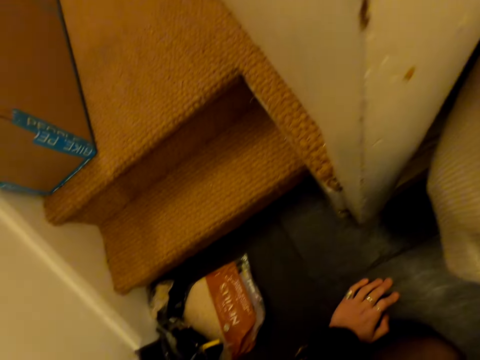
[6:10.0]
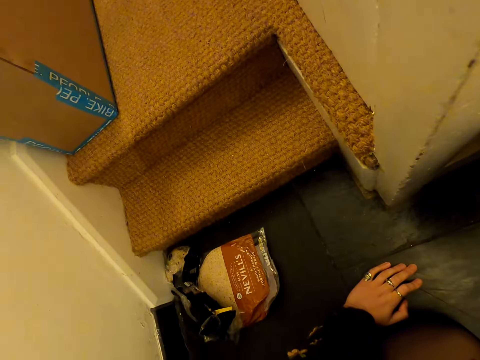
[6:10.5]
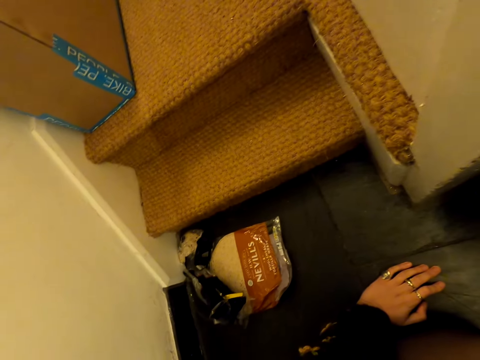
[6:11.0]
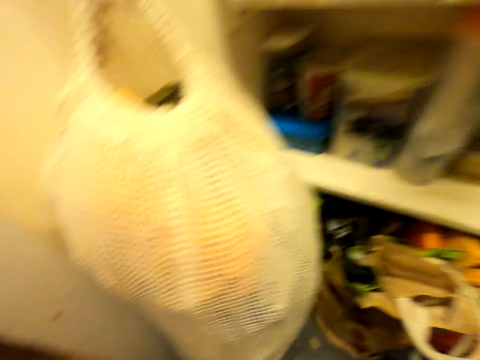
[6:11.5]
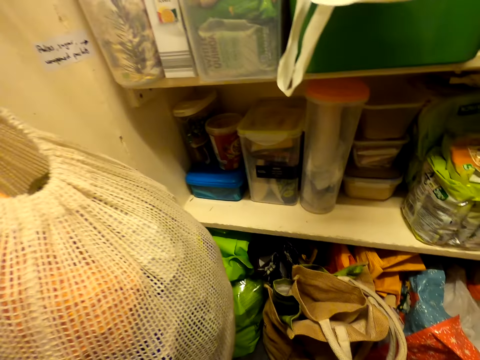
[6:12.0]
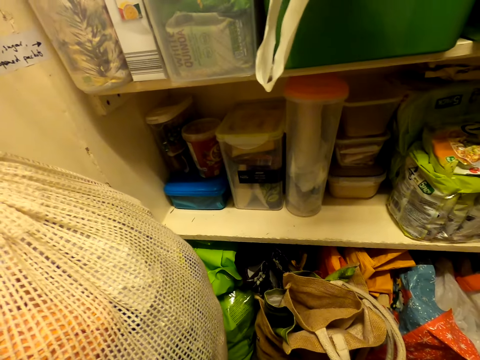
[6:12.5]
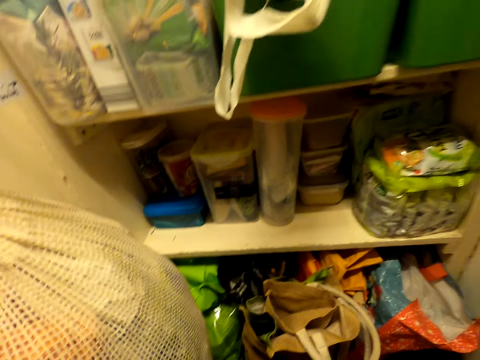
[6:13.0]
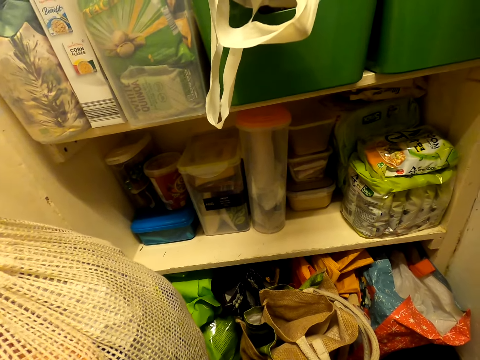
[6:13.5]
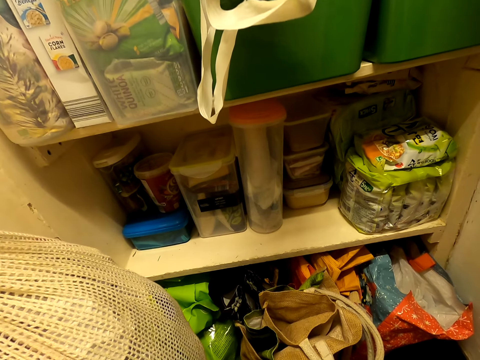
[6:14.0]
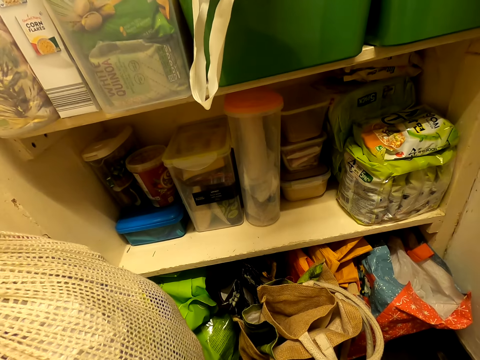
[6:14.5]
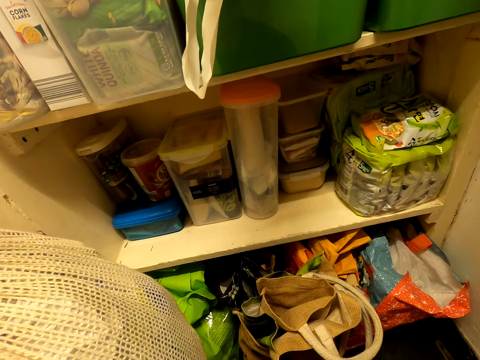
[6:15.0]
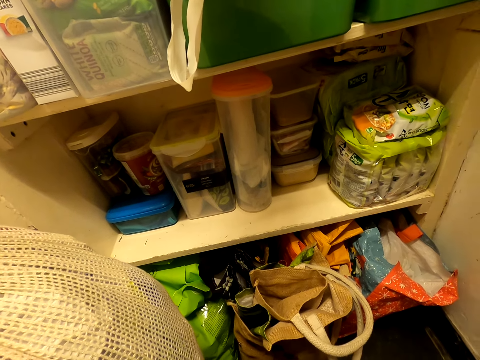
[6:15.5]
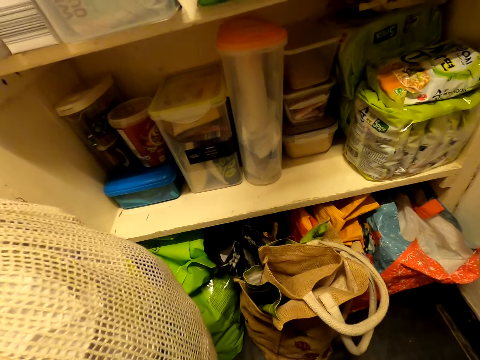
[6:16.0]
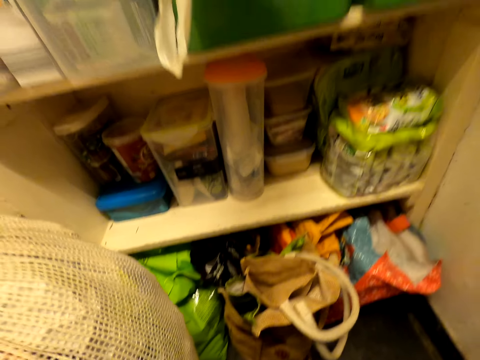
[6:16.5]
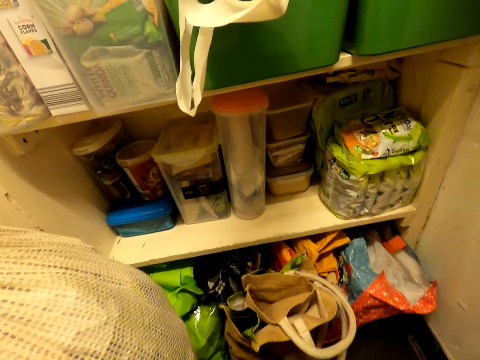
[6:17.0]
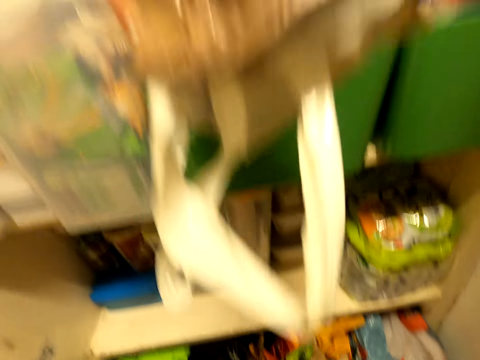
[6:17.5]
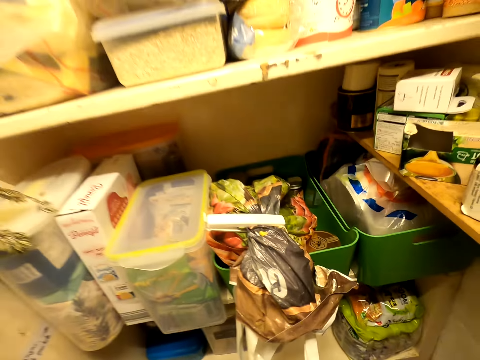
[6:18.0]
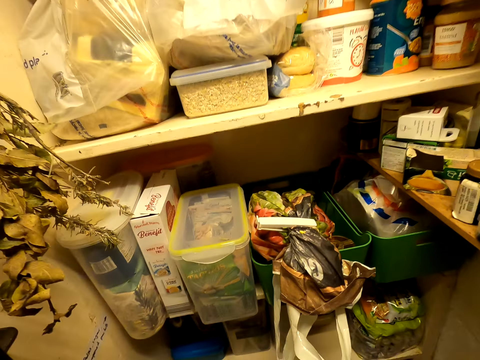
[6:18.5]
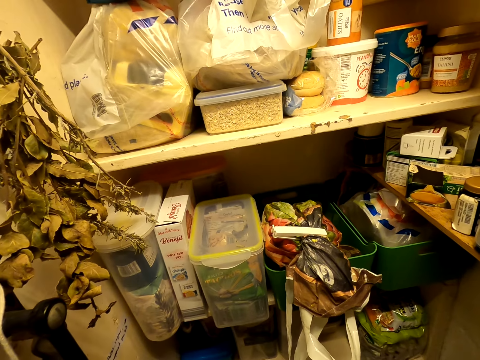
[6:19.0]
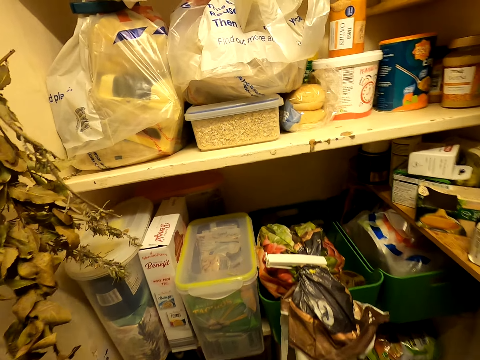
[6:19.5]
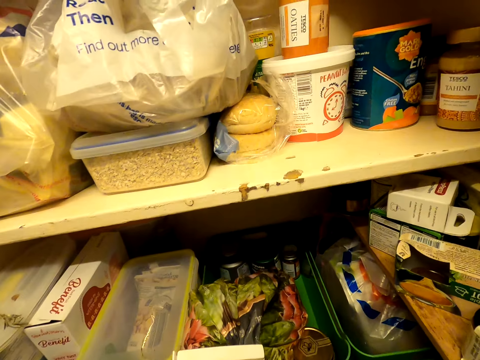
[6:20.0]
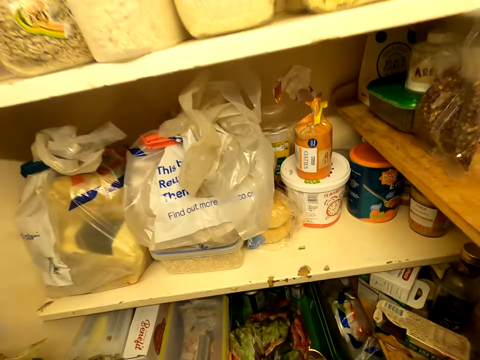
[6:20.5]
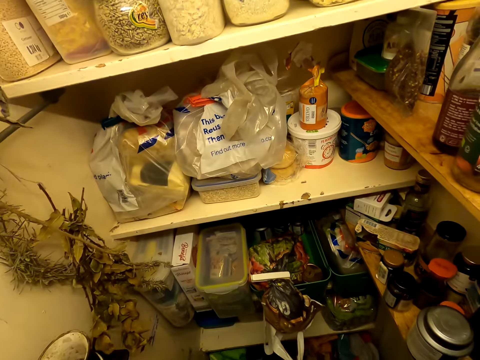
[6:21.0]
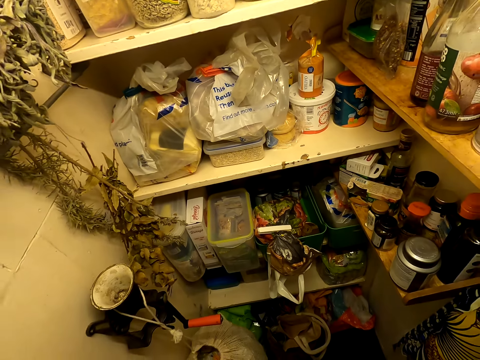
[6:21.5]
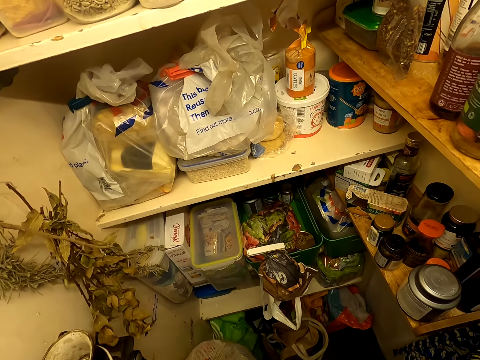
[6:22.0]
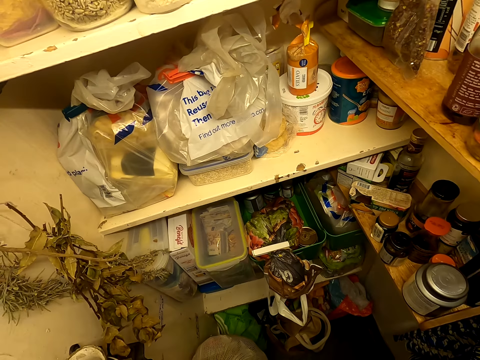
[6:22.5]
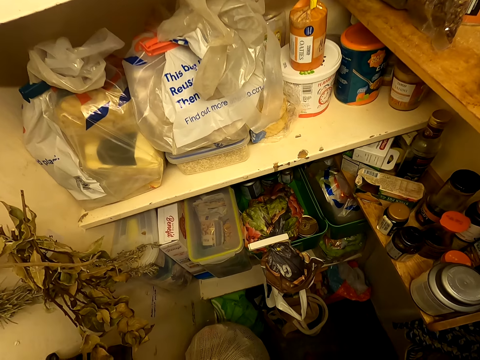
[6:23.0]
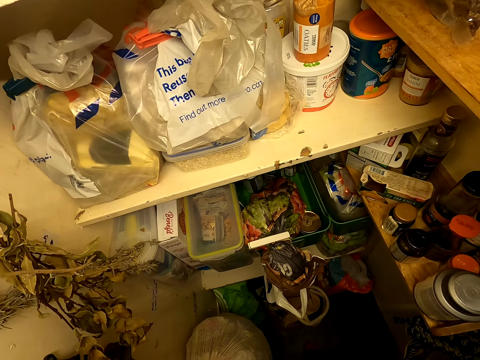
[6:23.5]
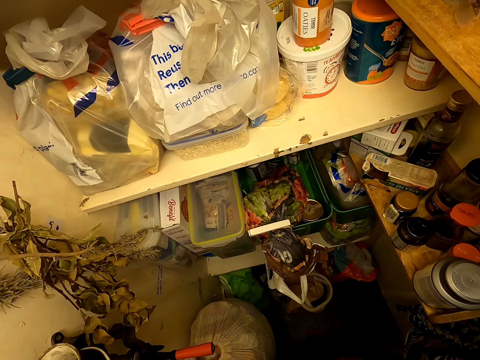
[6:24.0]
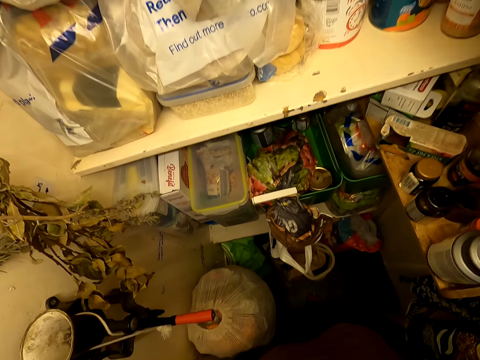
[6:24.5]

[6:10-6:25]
The camera wearer looks around the floor. They look around the shelves.

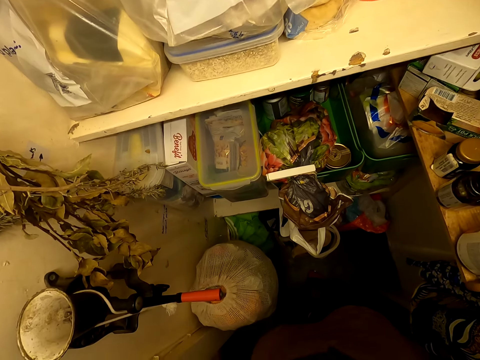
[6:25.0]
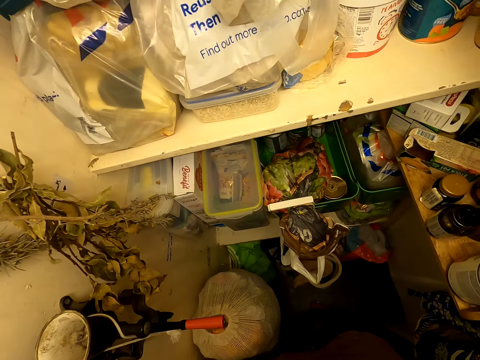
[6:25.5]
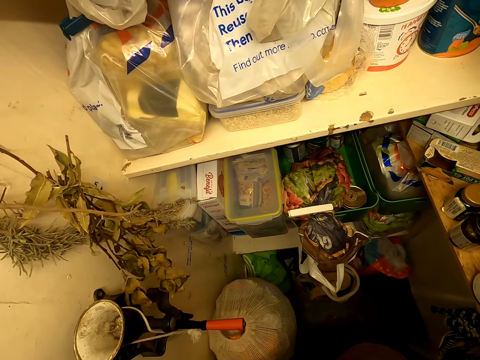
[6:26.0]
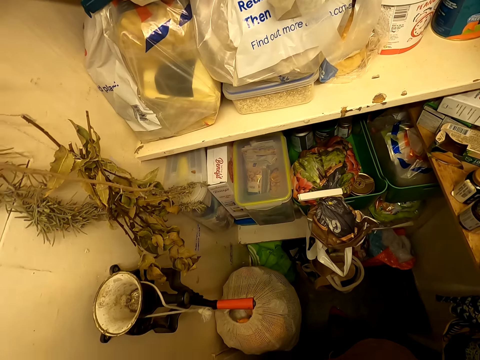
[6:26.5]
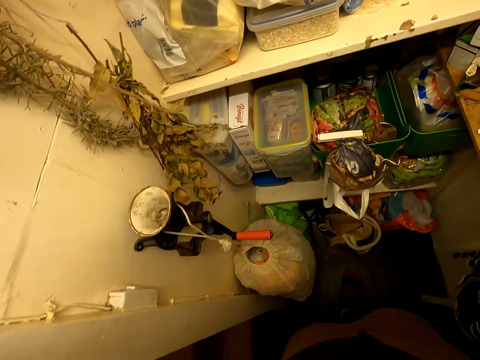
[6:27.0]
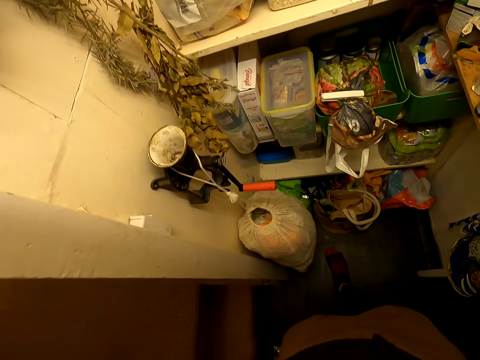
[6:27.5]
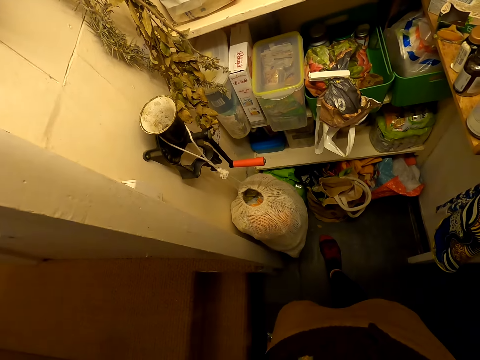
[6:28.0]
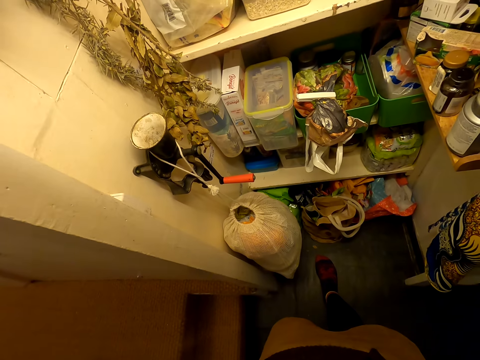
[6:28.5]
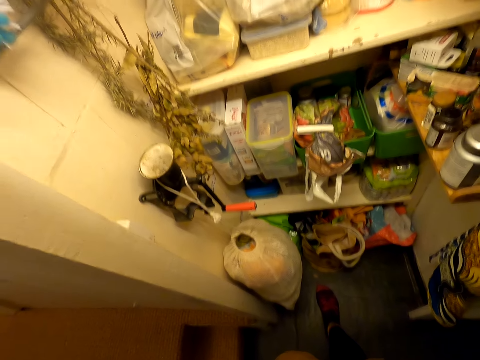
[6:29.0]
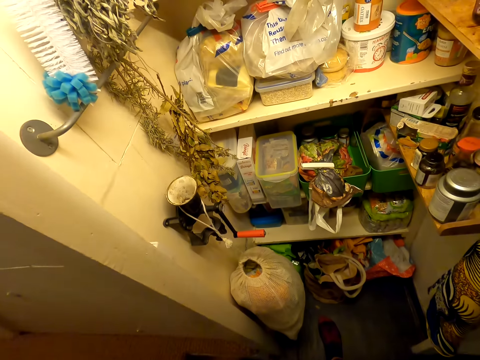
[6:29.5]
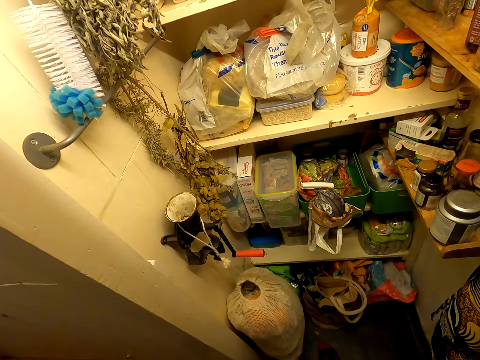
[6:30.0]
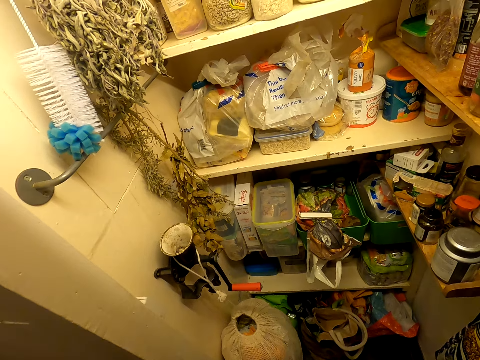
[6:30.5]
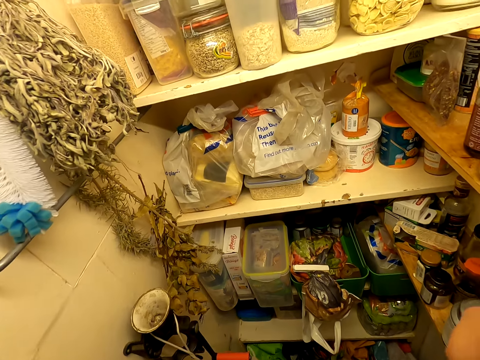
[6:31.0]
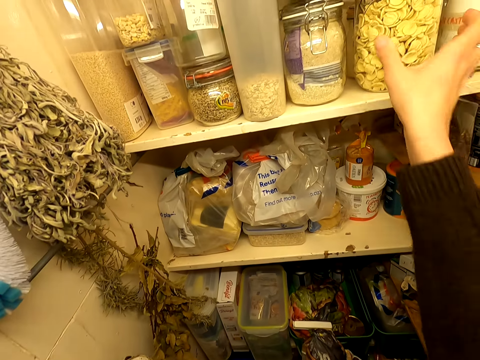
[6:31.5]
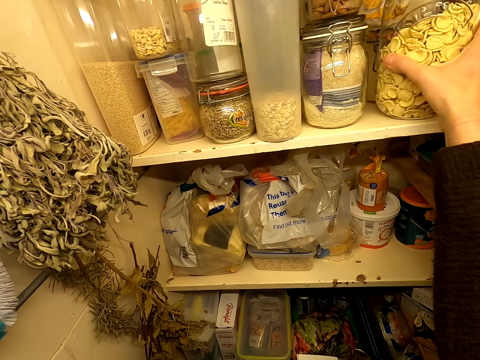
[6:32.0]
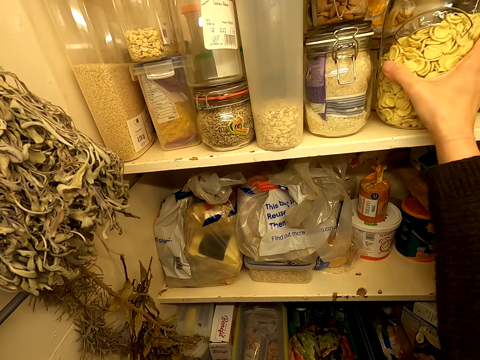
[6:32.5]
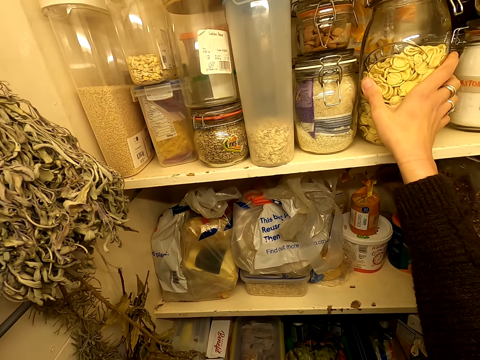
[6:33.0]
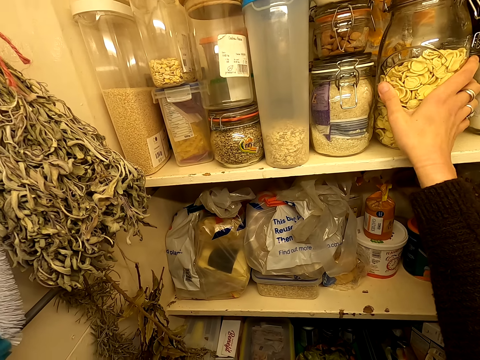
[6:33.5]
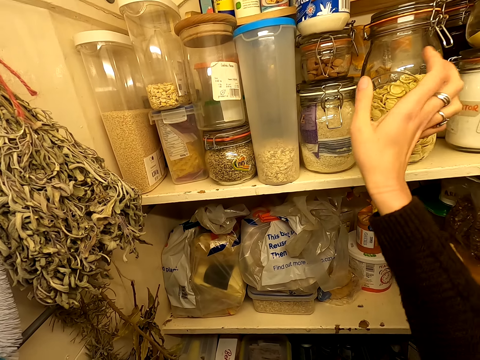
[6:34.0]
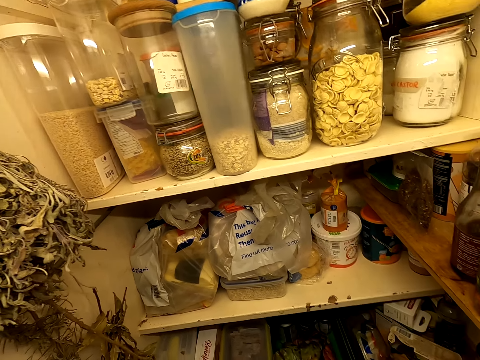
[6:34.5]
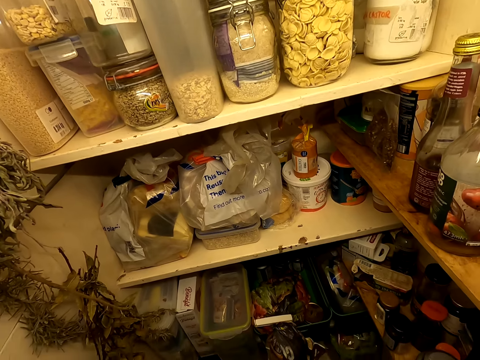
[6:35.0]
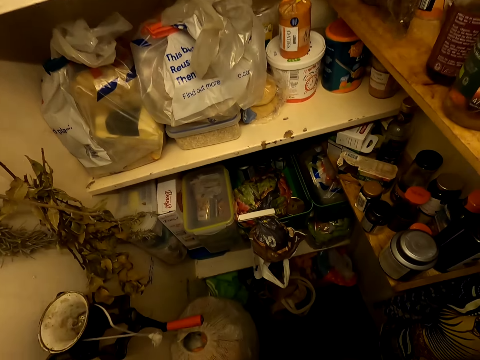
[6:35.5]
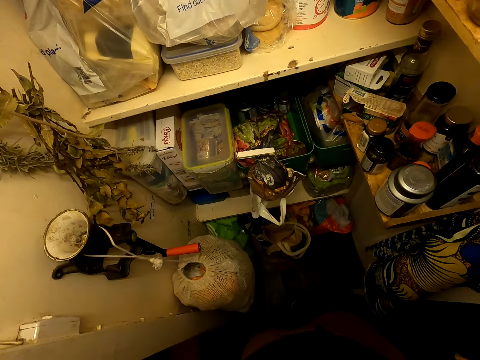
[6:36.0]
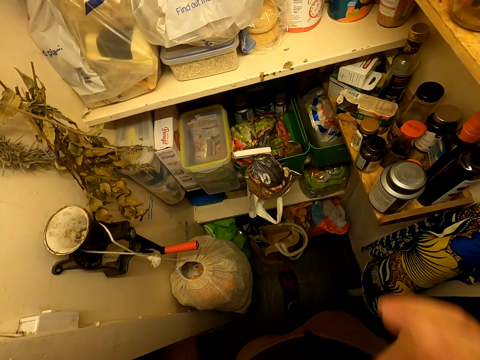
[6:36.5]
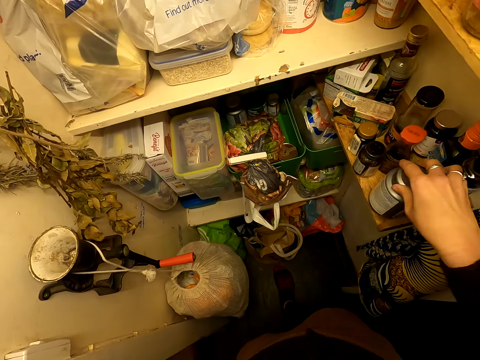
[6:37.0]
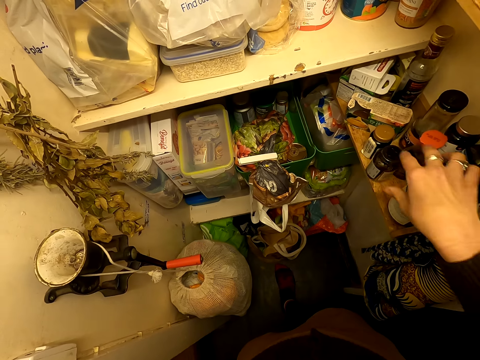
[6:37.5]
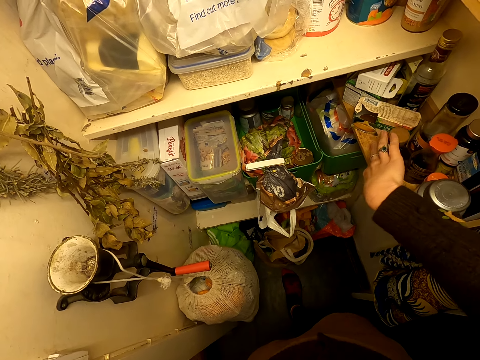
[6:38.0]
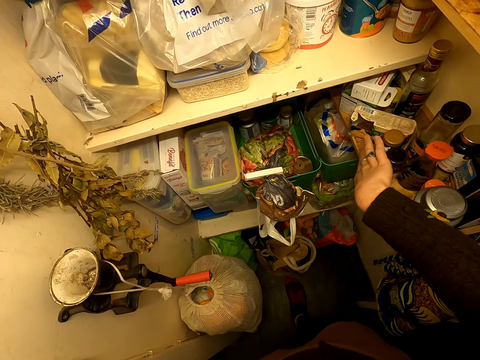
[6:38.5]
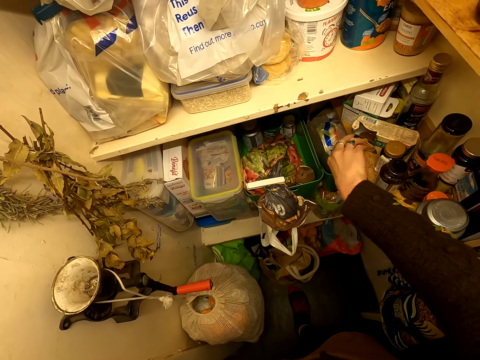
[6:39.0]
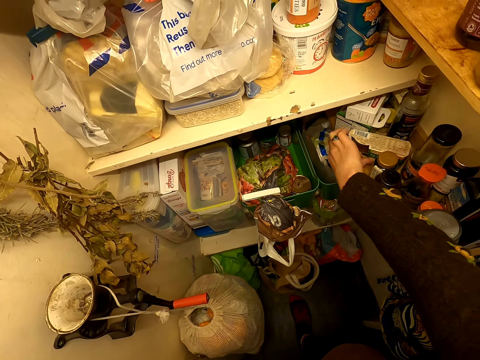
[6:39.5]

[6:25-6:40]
The camera wearer turns the container. They adjust the container on a shelf. They adjust a hand. They look around. They adjust containers on the shelf.
